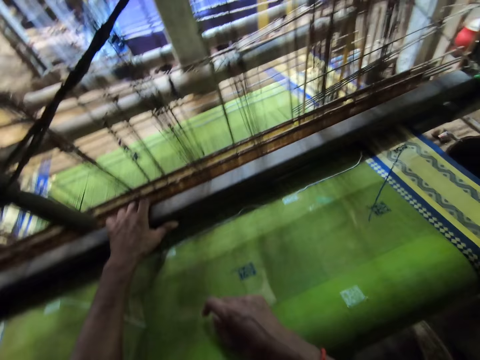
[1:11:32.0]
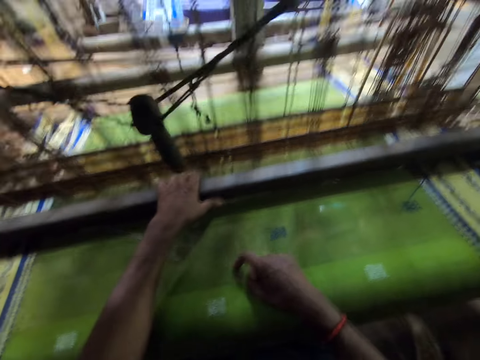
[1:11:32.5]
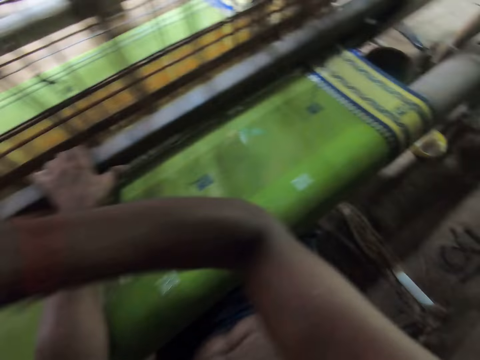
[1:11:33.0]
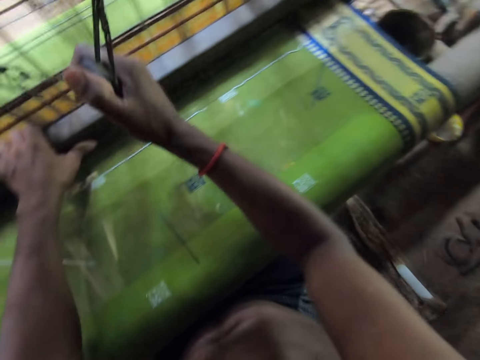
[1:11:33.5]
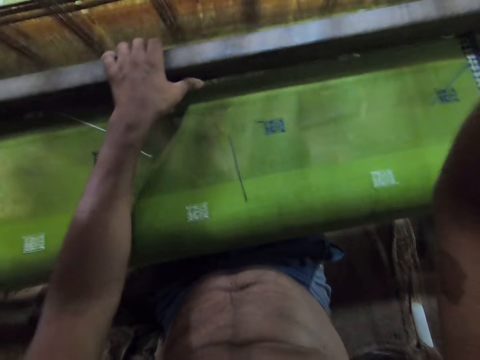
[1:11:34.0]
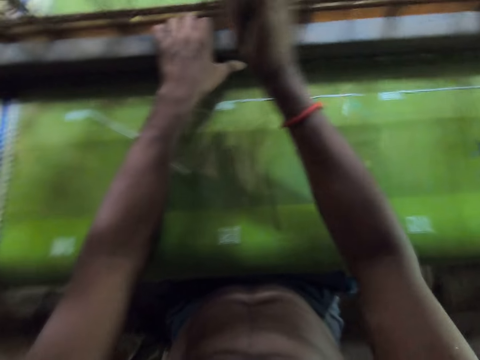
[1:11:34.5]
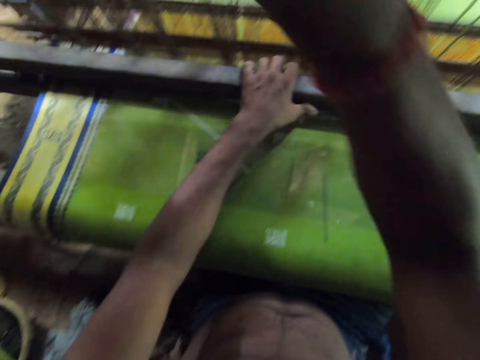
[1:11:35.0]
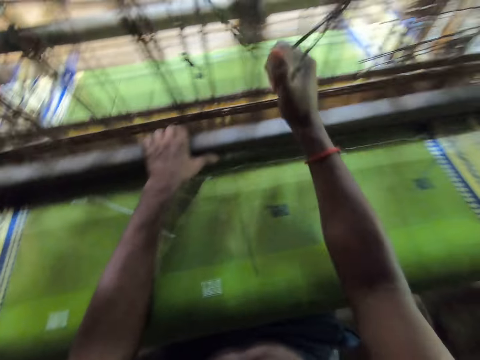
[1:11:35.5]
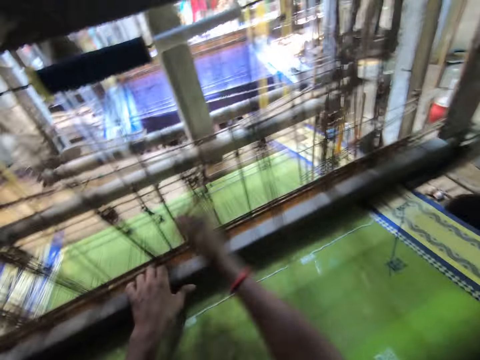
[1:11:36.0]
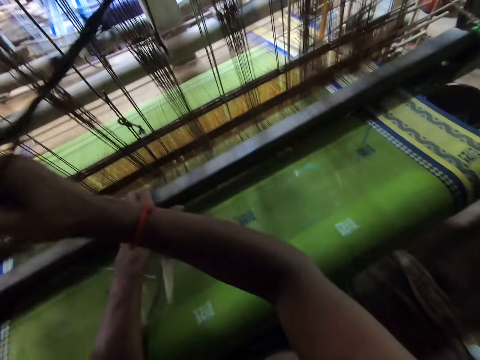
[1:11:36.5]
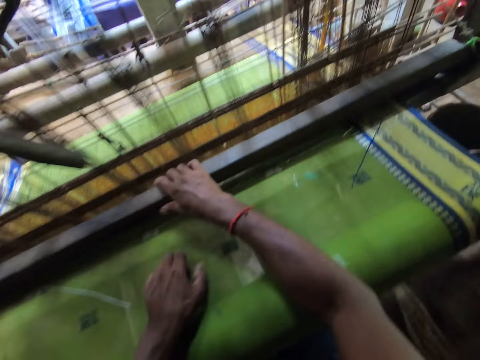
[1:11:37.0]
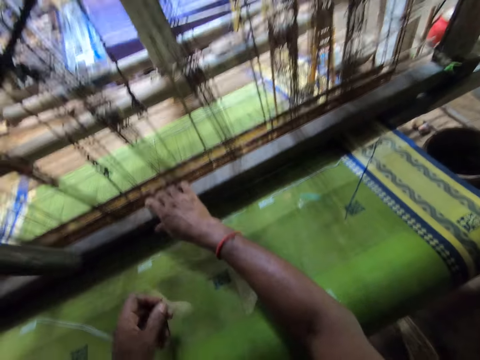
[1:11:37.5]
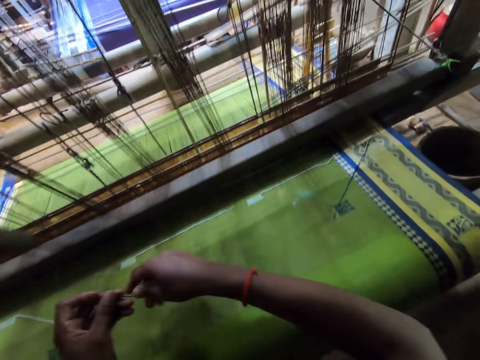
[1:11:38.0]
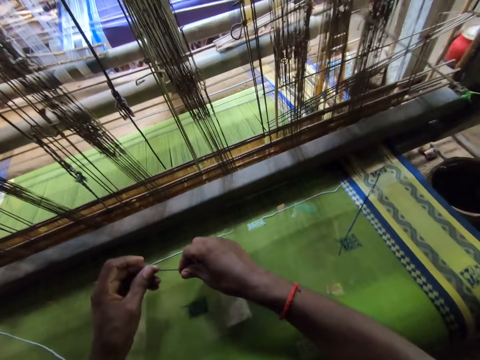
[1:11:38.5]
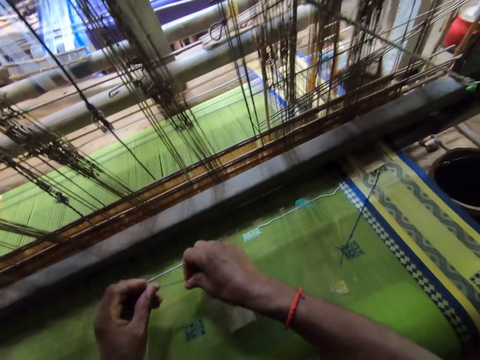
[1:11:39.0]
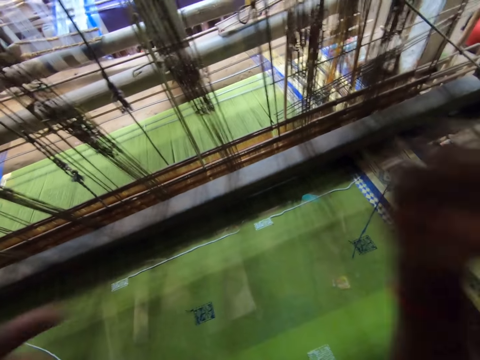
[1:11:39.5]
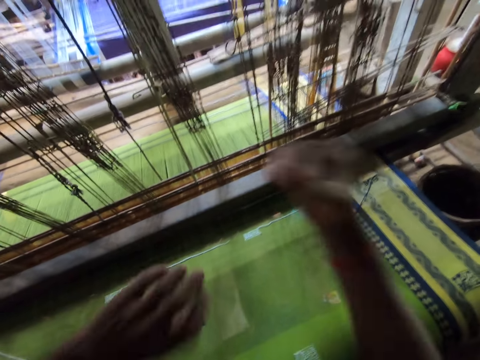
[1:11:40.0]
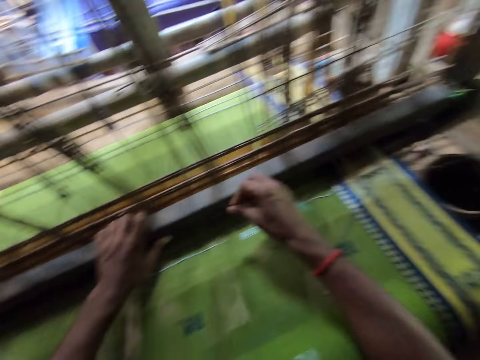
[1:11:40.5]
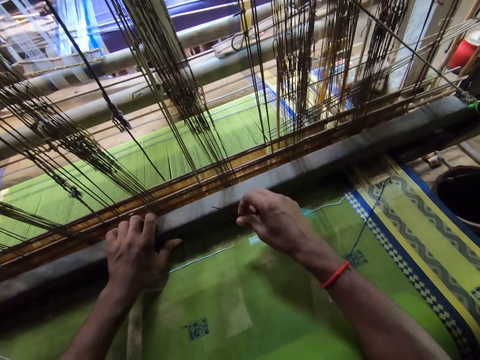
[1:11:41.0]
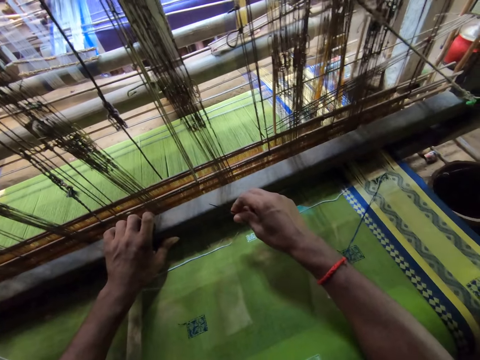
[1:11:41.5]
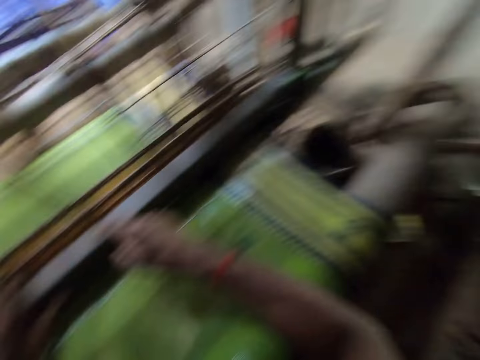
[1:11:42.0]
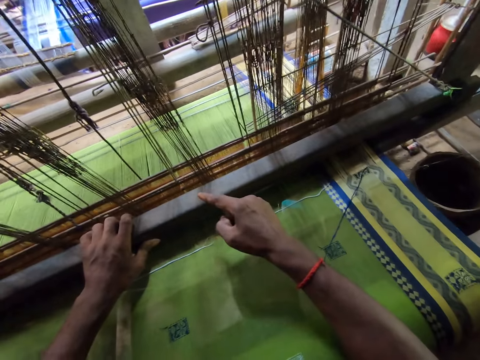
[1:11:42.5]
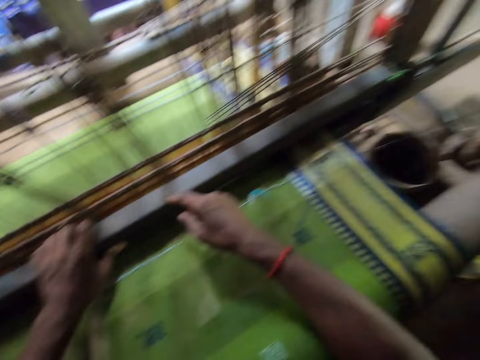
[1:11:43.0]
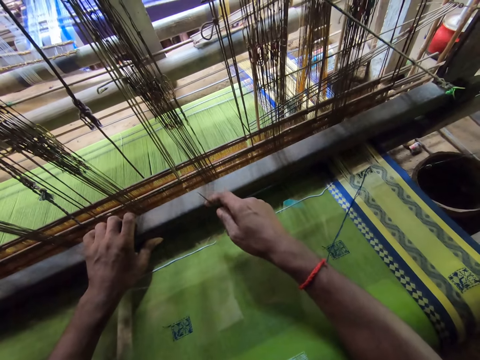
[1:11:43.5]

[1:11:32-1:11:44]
The camera wearer sews on the sewing machine. He operates the weaving loom with his right hand on the loom hook. He picks up the needle from the loomed fabric with his left hand. He passes the needle from his left hand to his right hand. He looks around.

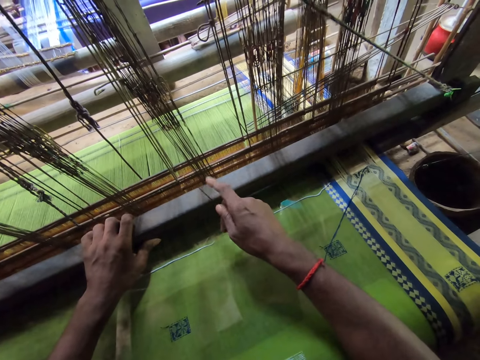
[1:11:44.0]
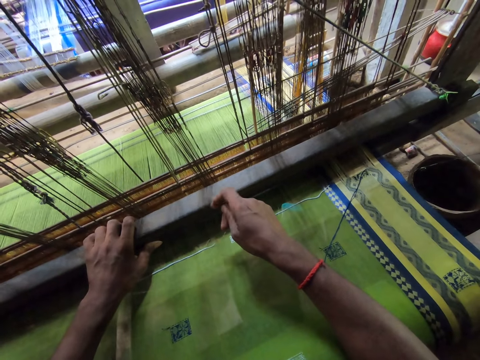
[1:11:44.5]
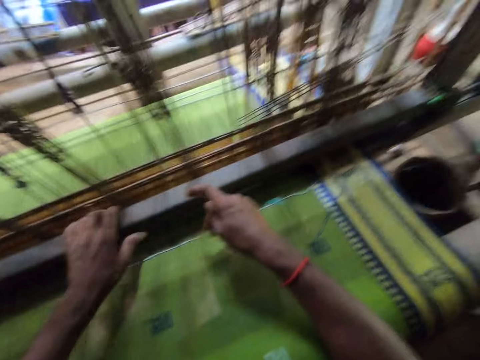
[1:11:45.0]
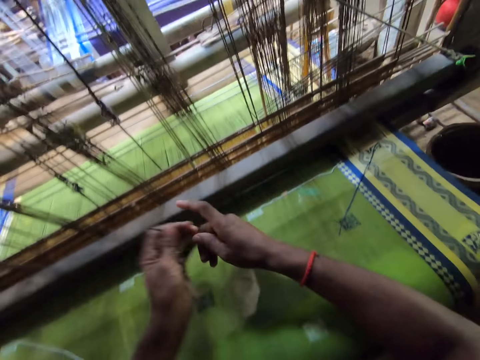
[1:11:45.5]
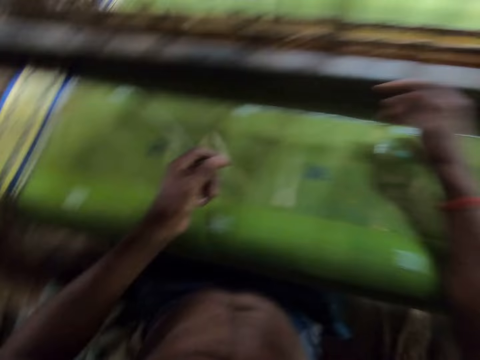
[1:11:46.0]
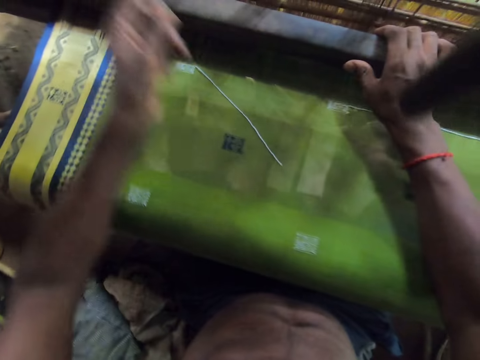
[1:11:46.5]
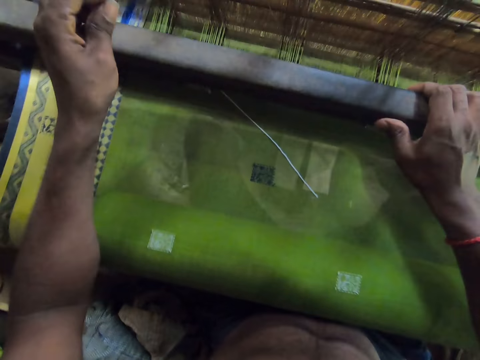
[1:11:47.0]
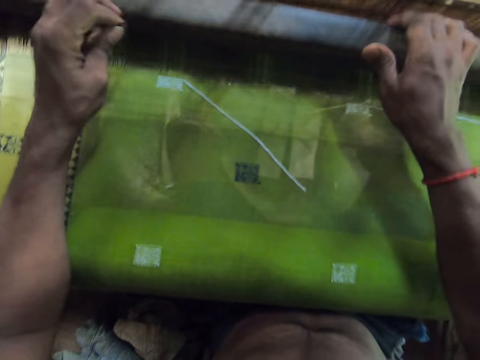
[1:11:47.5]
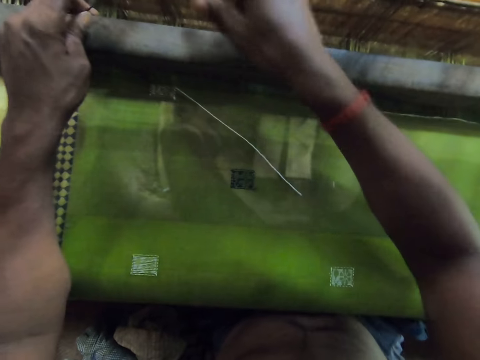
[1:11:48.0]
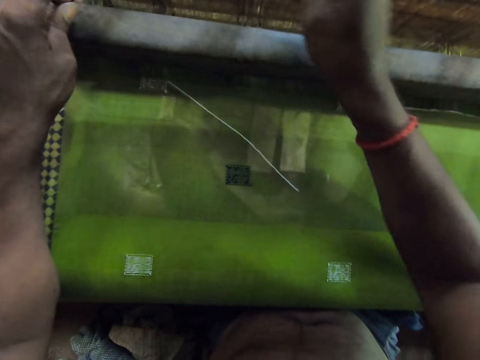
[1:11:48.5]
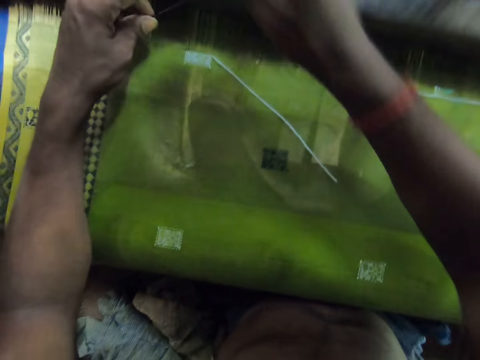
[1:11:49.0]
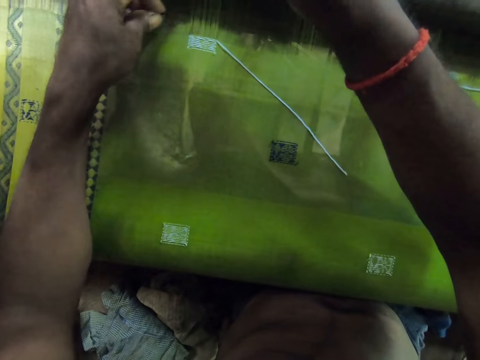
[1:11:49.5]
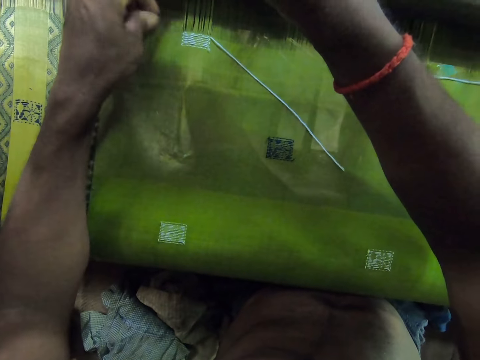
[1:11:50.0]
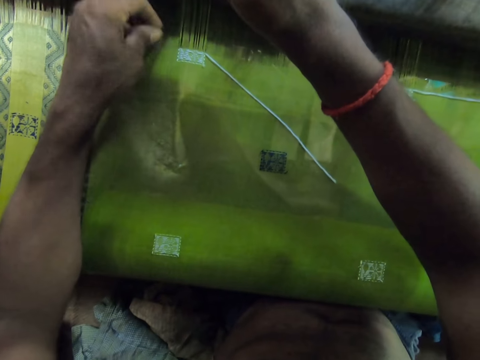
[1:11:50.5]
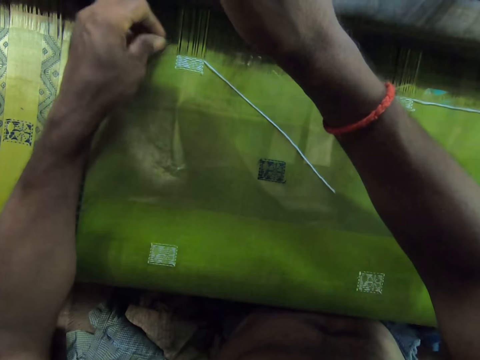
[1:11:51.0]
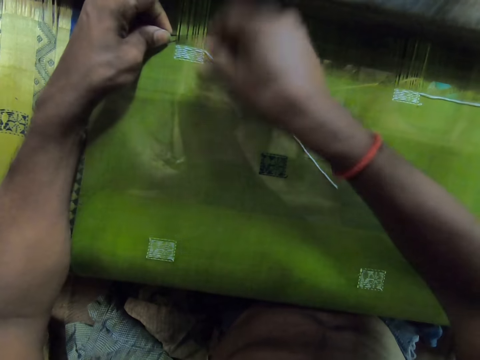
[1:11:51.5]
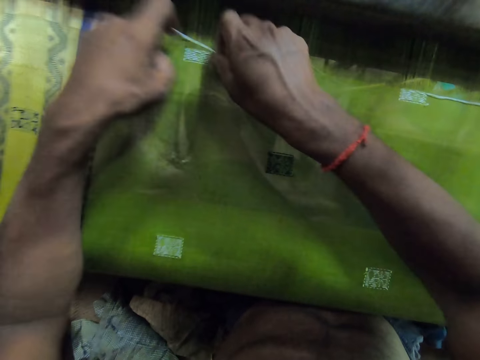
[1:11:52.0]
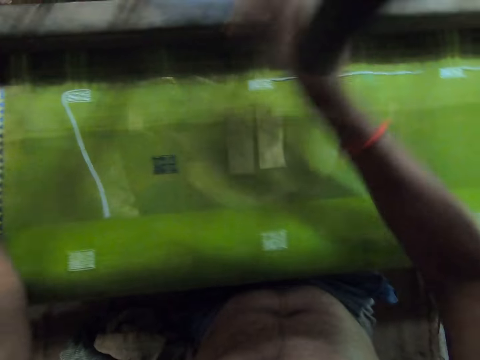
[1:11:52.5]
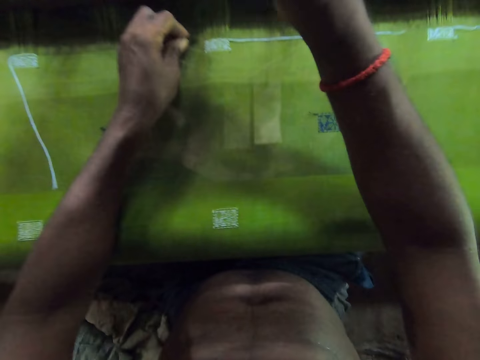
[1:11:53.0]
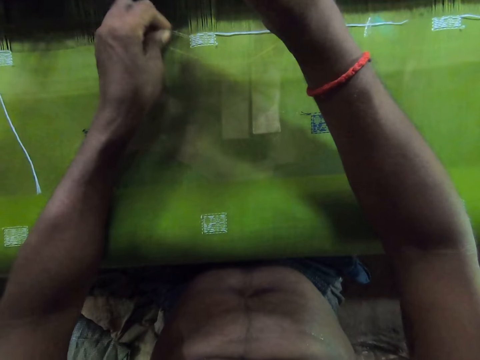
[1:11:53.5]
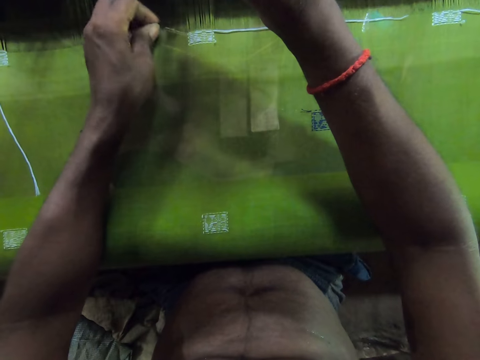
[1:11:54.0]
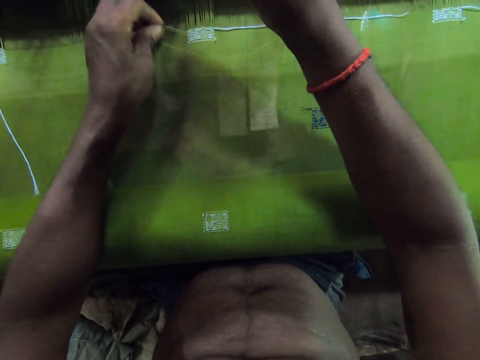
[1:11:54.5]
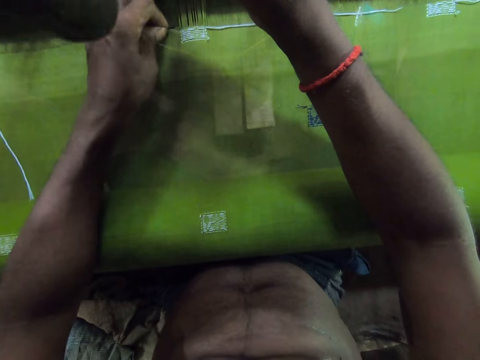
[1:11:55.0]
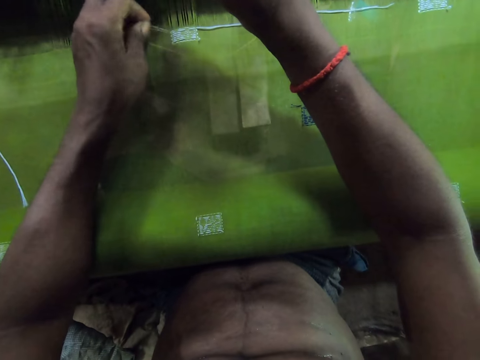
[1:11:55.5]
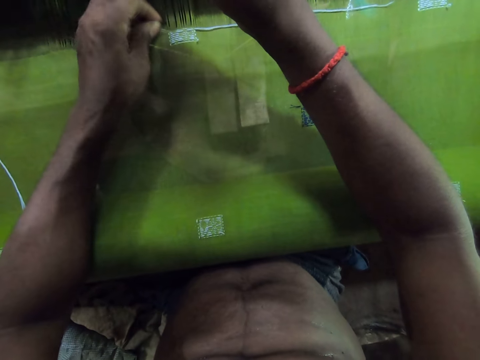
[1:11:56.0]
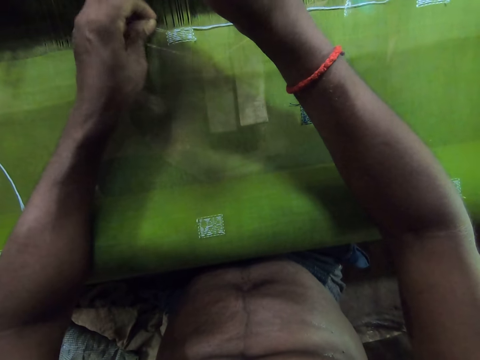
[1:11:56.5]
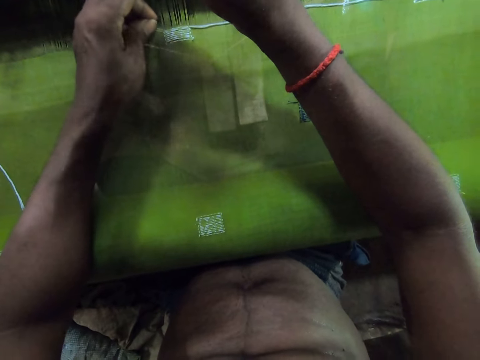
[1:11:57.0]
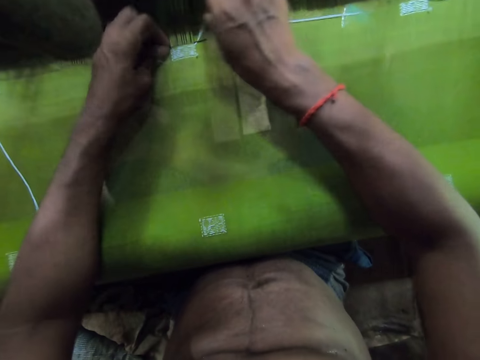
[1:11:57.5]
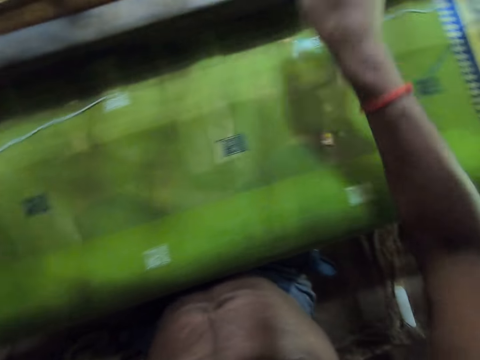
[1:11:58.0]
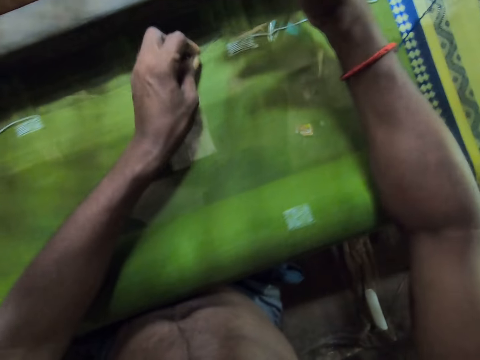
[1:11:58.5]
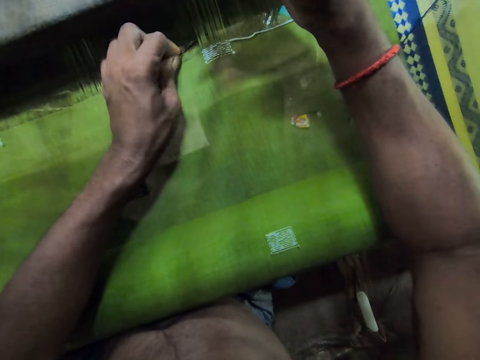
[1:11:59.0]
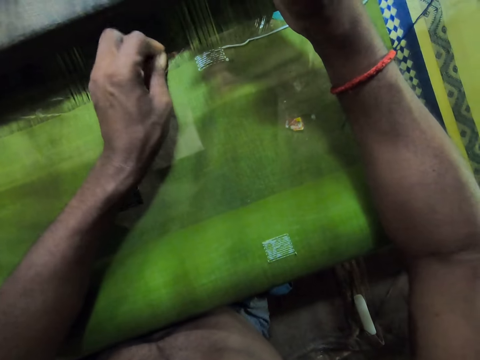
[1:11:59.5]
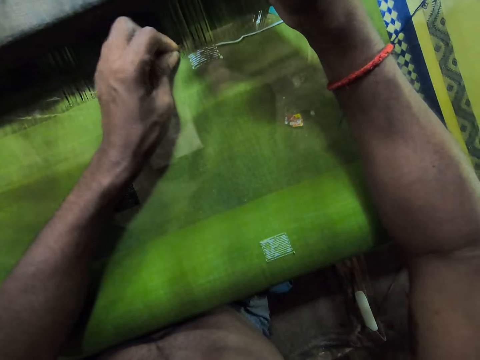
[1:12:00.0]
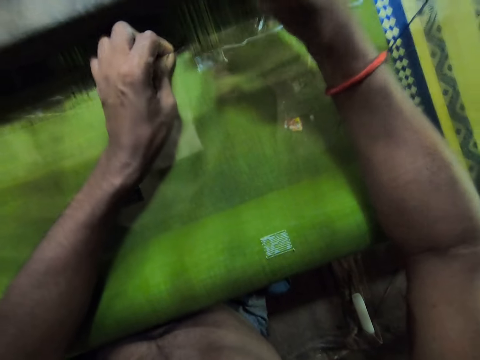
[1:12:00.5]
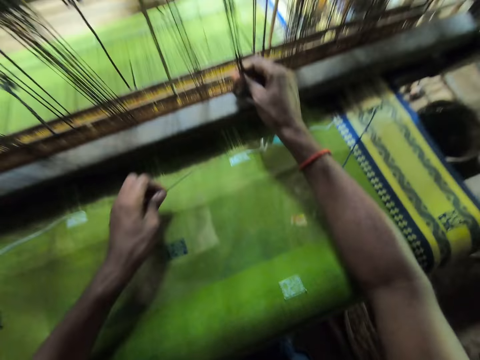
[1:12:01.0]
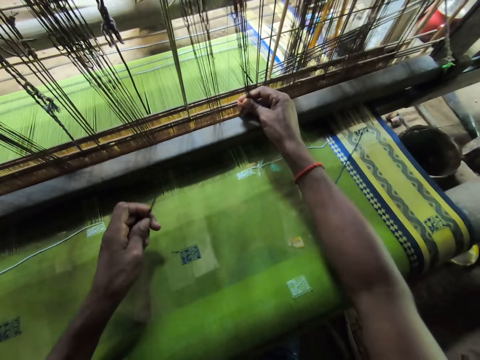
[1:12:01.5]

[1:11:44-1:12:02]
The camera wearer passes the needle from his right hand to his left hand. He knits with his hands and the needle. He fixes the needle in his left hand into the loomed fabric. He fixes the threaded needle into the loomed fabric with his left hand.
